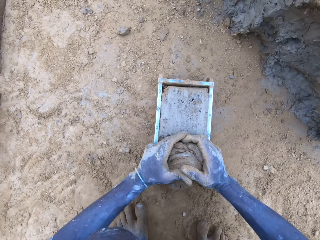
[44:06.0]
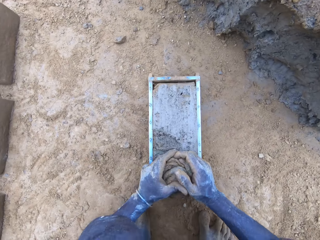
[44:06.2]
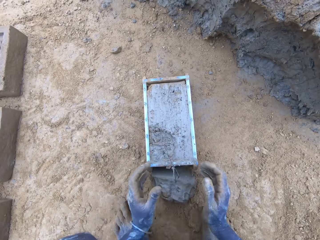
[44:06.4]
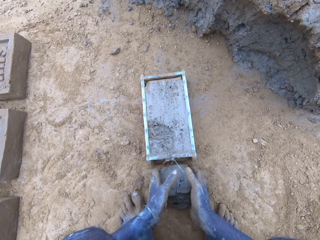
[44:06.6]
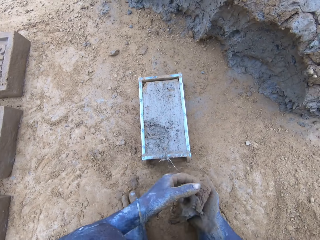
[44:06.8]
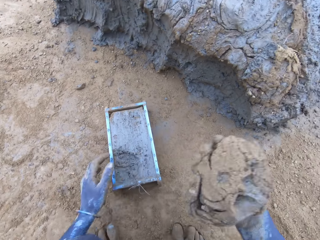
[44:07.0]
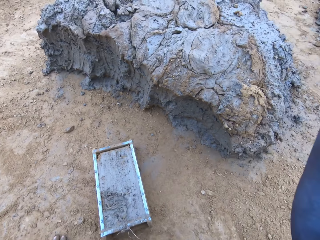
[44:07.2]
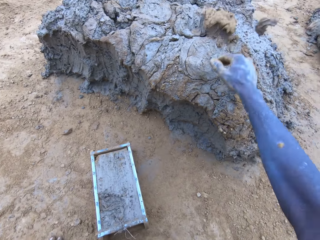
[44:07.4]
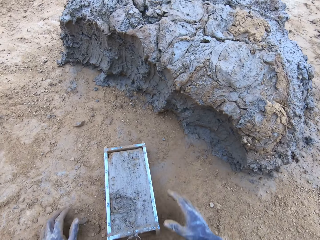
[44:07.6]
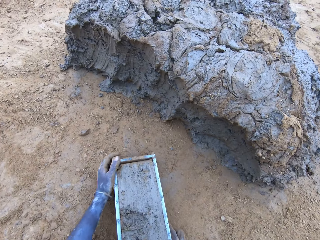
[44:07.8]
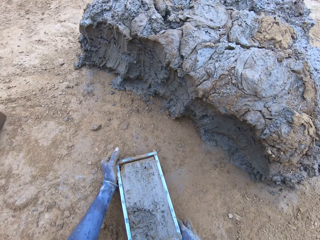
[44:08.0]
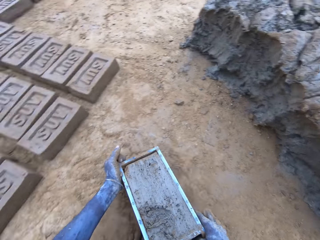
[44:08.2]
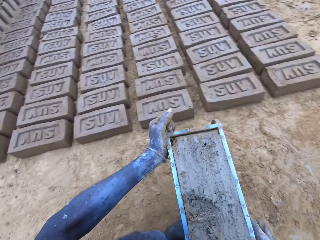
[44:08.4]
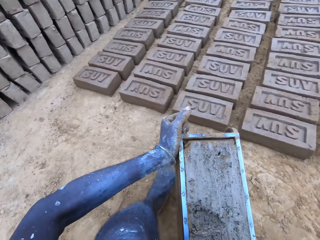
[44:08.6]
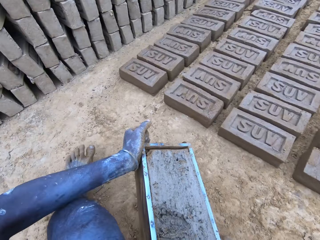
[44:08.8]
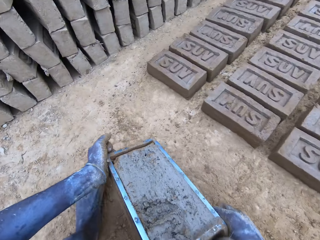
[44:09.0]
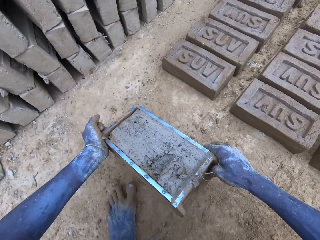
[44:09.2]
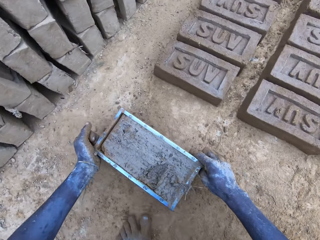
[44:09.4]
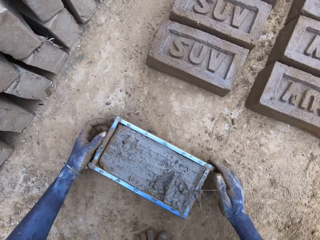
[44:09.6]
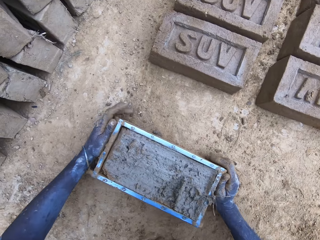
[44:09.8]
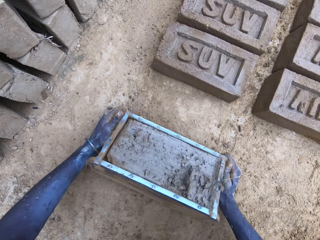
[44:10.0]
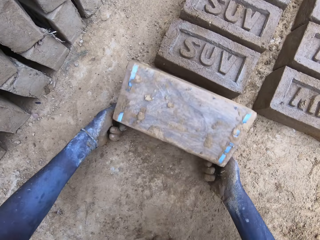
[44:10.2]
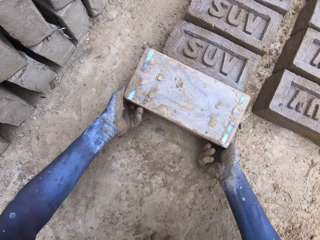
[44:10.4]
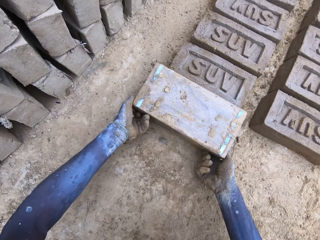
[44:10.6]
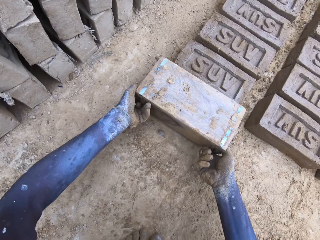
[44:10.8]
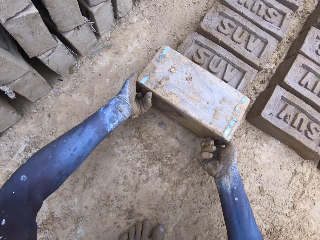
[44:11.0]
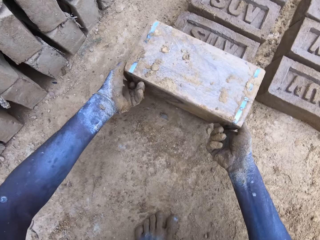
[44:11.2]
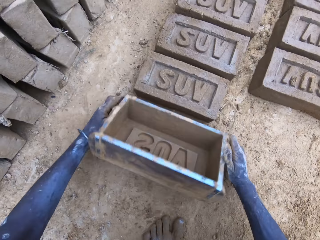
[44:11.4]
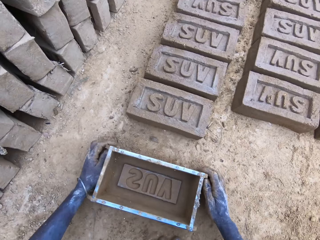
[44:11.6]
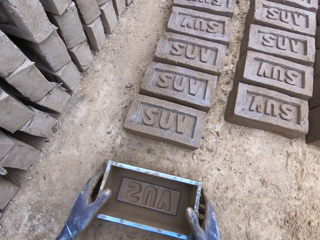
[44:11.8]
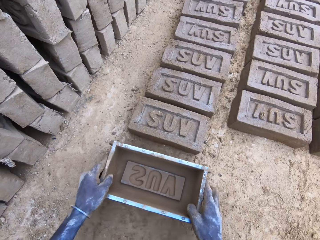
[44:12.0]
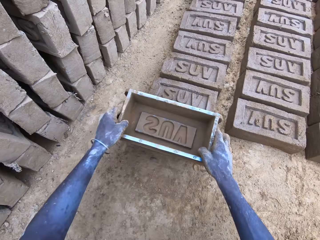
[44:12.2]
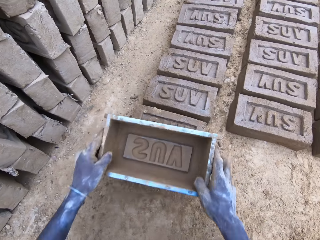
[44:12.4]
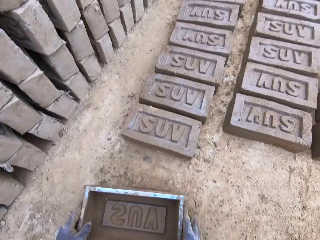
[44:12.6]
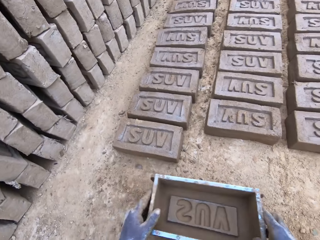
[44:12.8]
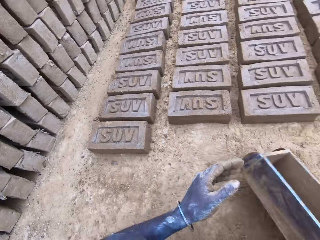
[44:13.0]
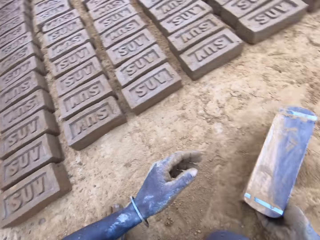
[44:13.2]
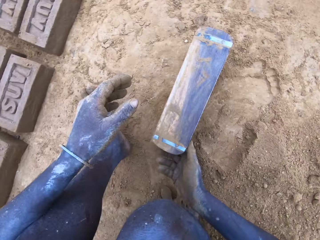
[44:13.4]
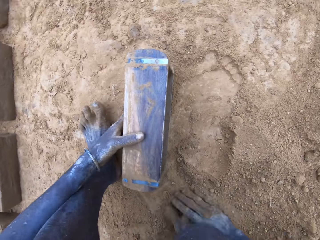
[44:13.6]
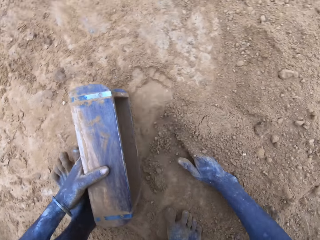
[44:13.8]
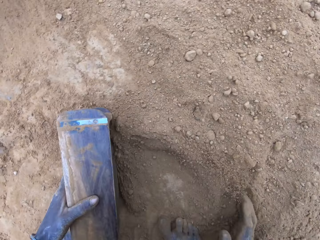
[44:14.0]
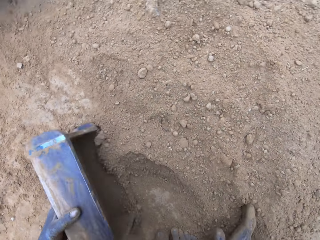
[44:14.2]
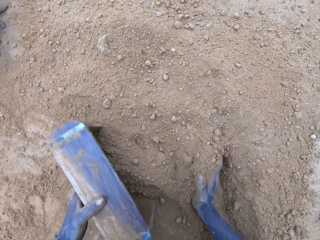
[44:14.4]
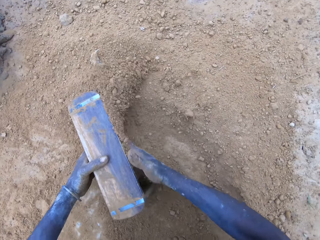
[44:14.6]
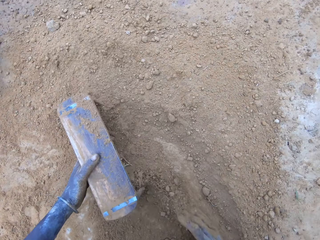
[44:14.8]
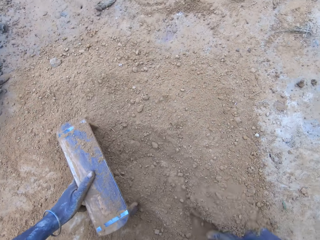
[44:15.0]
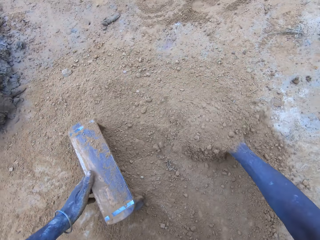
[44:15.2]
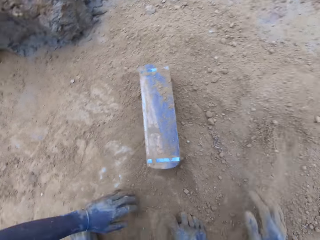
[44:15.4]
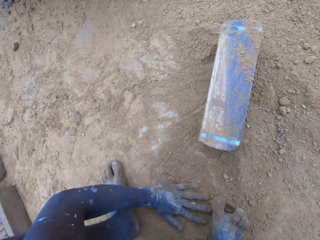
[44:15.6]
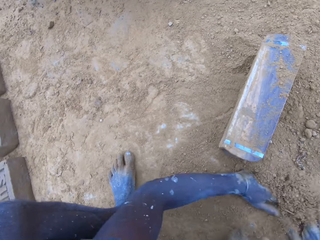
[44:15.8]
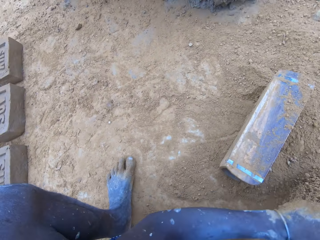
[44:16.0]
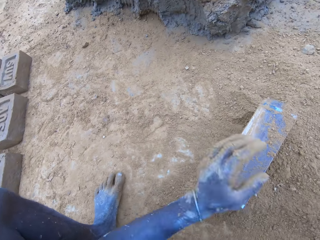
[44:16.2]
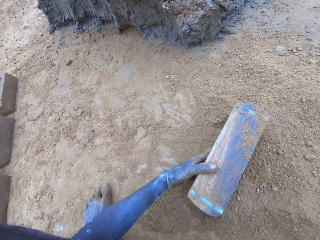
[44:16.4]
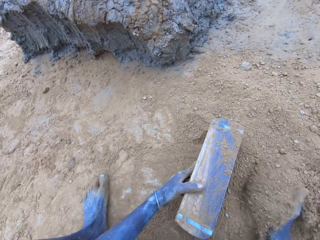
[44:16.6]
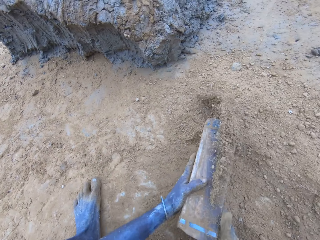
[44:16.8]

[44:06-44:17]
The camera wearer removes excess mud from the wooden brick moulder or brickmould. They throw the mud on the pile of mud. They drag the wooden brick moulder. They put the wooden brick moulder on the ground. They pour the mud in the brickmould on the ground. They turn the wooden brick moulder upside down and flip back the wooden brick moulder to produce a mud brick. They put soil in the wooden brick moulder.

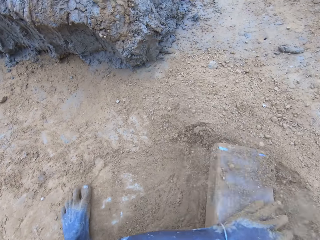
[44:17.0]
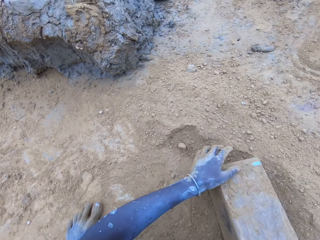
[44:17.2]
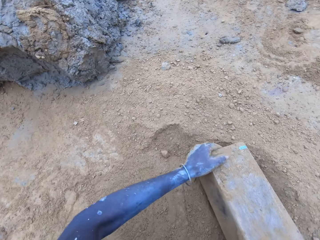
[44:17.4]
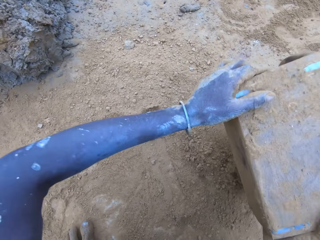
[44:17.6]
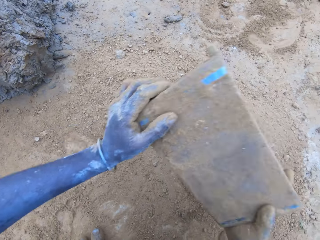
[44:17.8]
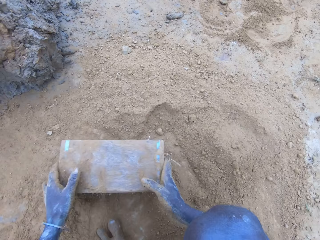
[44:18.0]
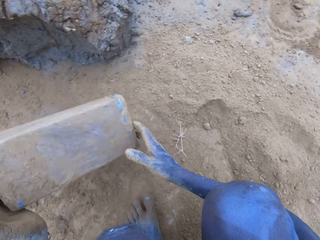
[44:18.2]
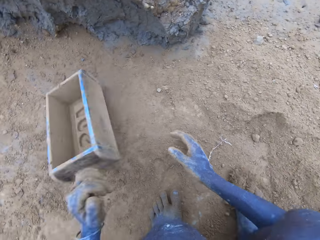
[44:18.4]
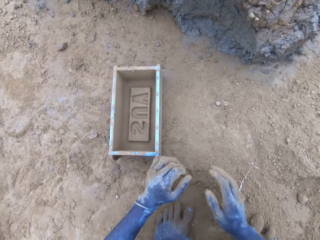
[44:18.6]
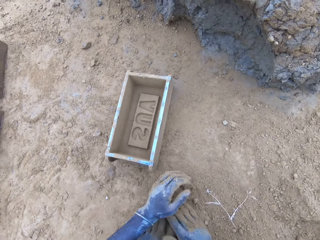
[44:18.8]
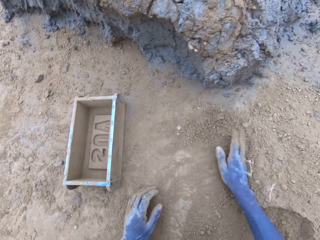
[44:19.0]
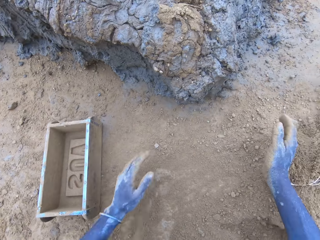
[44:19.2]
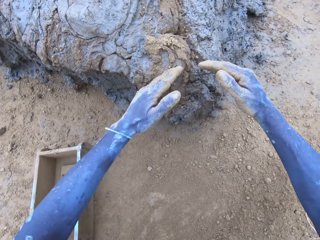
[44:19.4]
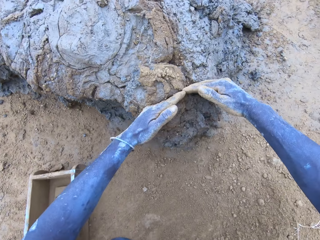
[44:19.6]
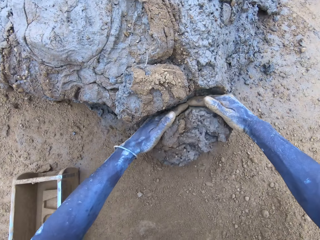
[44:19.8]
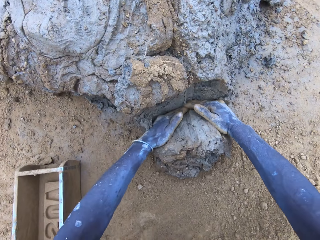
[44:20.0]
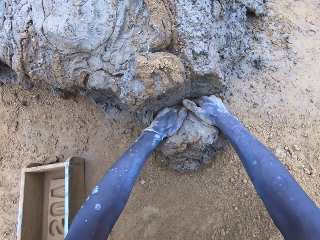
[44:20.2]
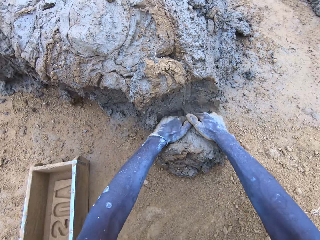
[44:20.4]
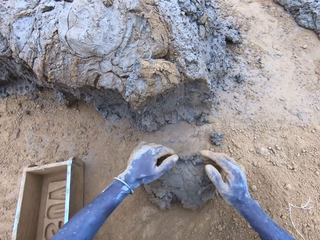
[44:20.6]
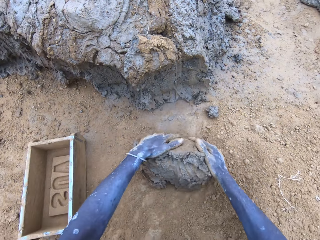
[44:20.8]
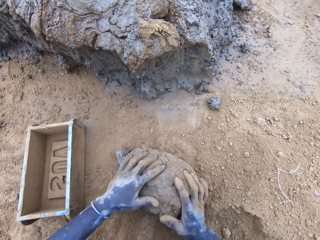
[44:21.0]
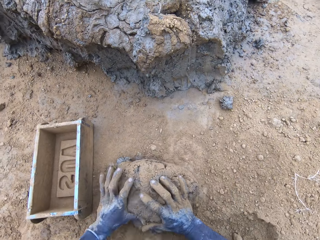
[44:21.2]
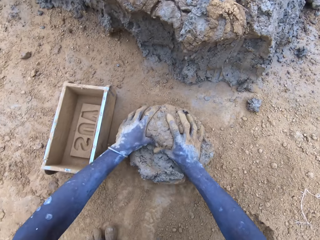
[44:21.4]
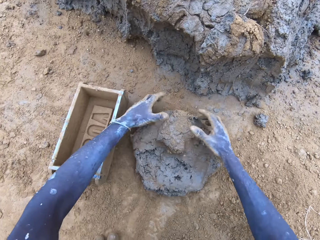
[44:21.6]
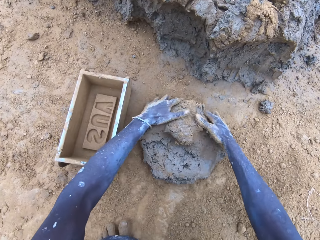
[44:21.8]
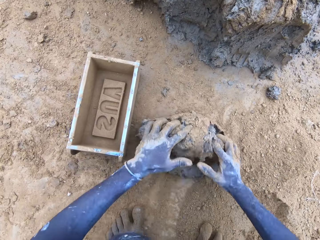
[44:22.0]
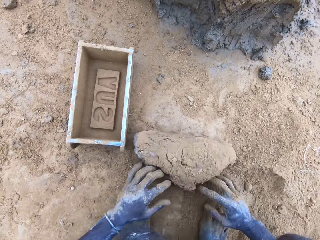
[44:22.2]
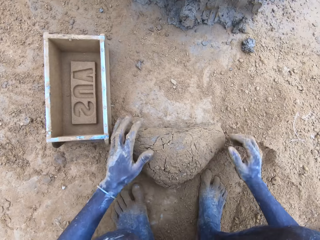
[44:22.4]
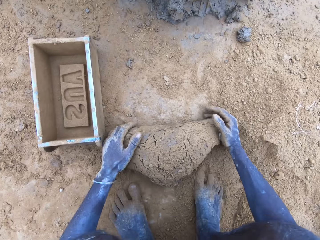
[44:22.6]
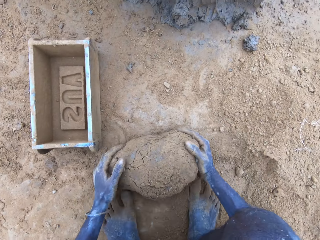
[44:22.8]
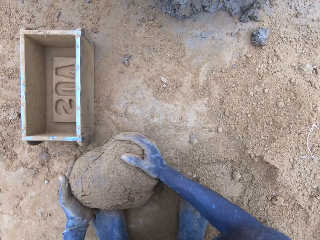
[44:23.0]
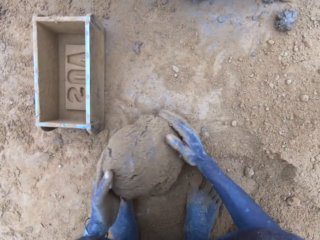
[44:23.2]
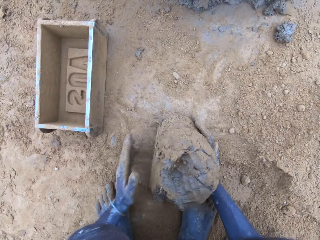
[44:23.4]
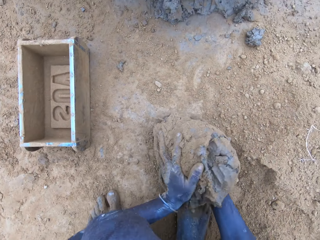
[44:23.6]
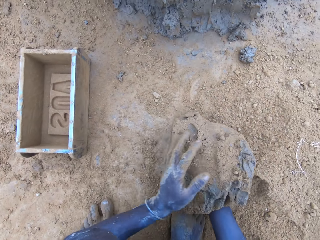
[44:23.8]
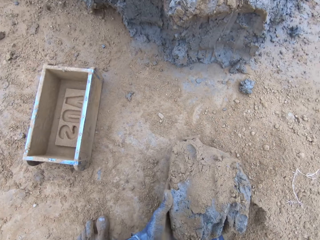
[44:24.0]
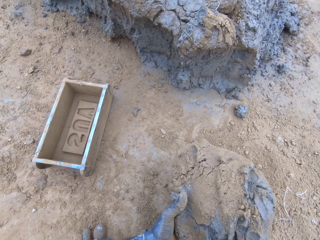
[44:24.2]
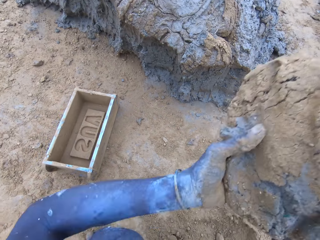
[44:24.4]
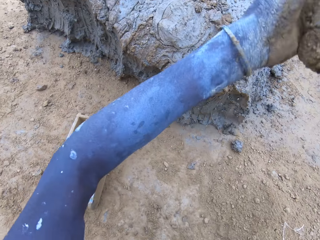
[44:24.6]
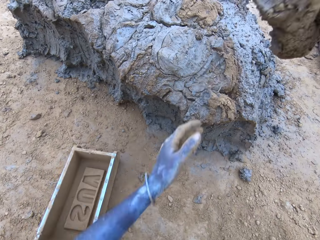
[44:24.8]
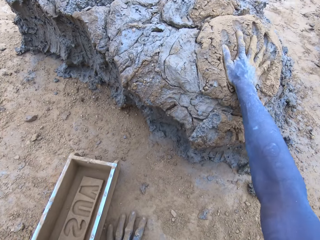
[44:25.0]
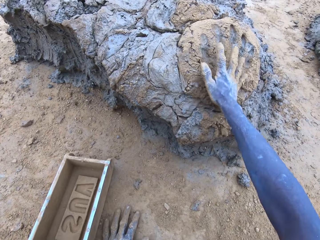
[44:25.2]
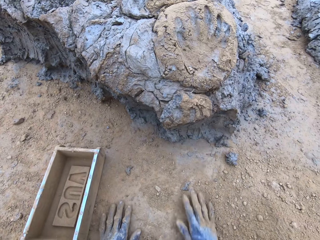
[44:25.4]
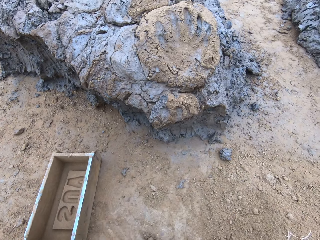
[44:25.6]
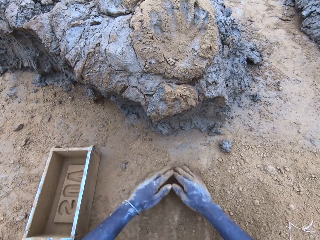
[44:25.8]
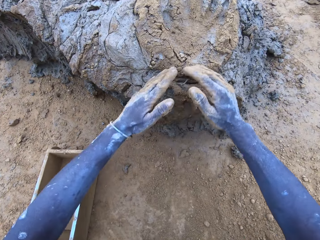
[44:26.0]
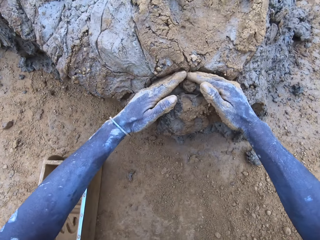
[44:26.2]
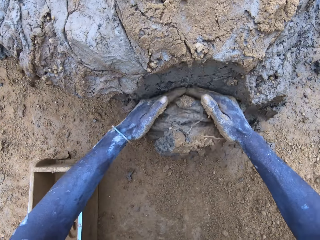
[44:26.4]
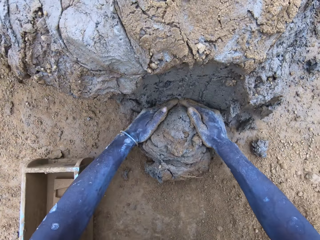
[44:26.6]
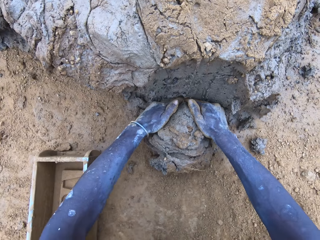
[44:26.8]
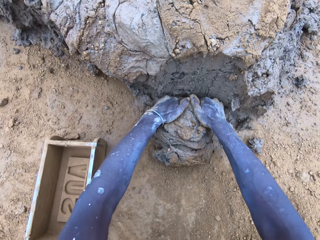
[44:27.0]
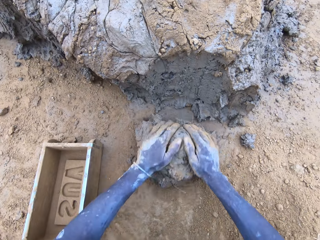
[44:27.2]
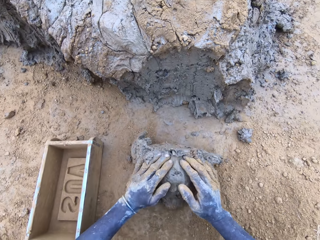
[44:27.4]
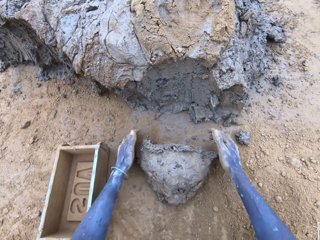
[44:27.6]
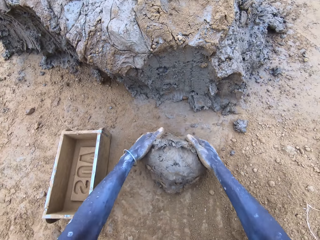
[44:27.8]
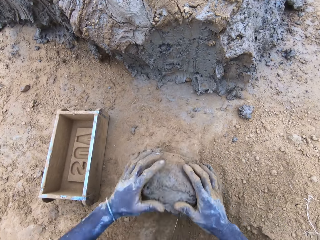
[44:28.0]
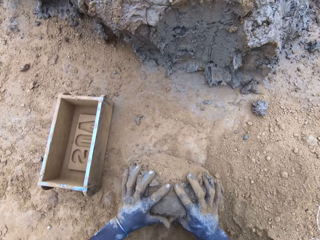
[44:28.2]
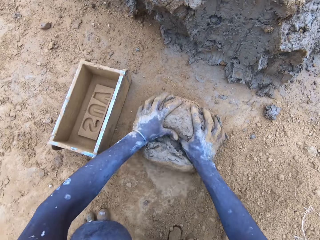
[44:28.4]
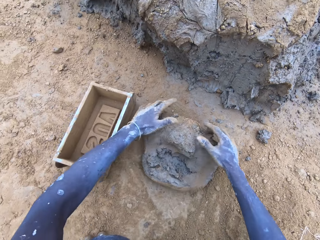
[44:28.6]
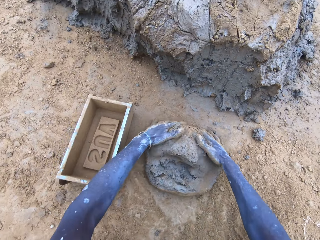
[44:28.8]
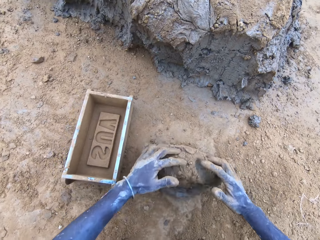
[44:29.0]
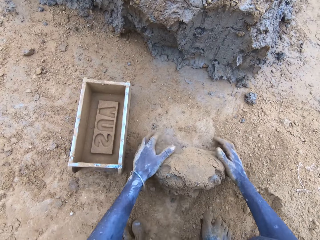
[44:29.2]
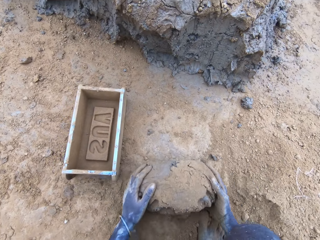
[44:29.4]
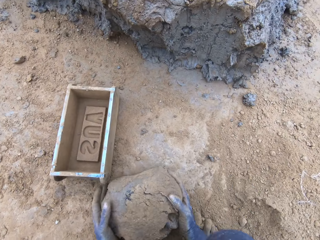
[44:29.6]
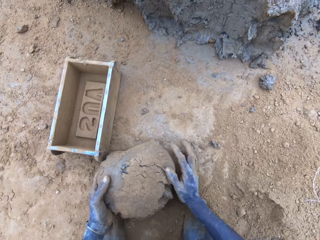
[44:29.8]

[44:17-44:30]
The camera wearer pours the soil from the brickmould on the ground. They put the wooden brick moulder on the ground. They scoop mud, cut the mud with hands and roll the mud on the ground. They throw the mud on the pile of mud. They scoop the mud, cut the mud with hands and roll the mud on the ground.
